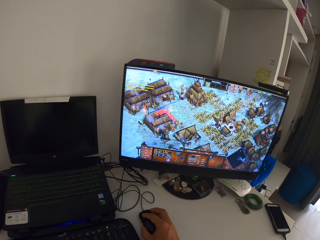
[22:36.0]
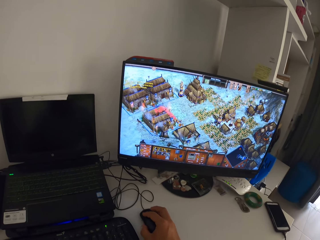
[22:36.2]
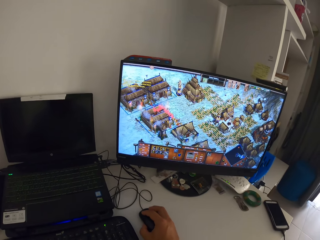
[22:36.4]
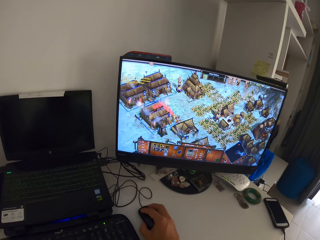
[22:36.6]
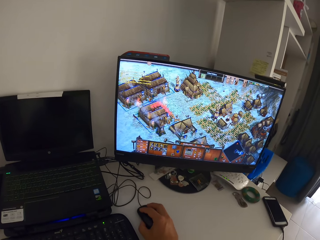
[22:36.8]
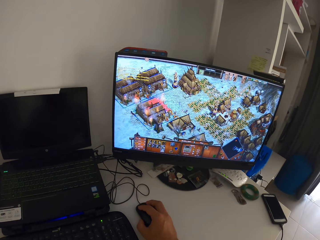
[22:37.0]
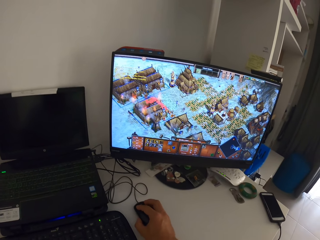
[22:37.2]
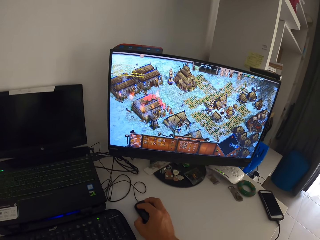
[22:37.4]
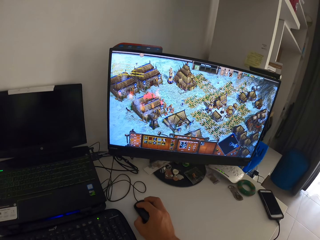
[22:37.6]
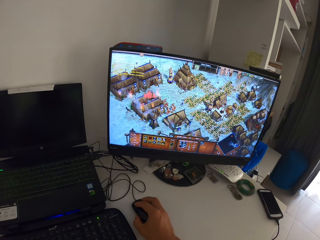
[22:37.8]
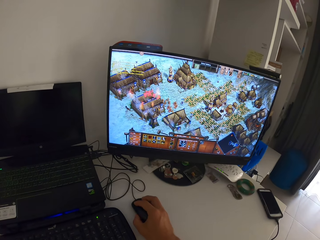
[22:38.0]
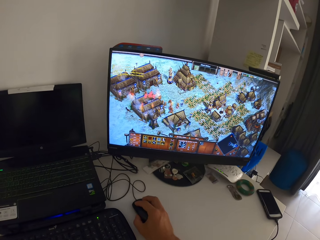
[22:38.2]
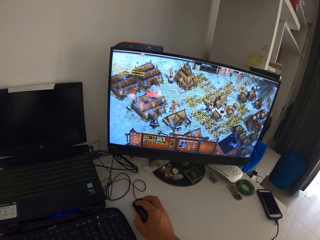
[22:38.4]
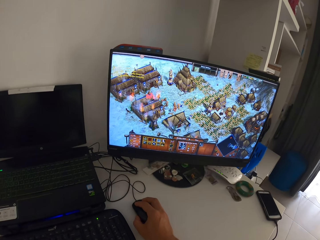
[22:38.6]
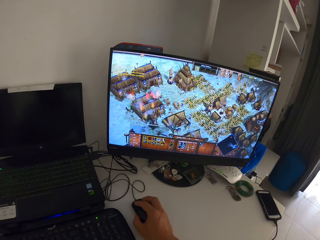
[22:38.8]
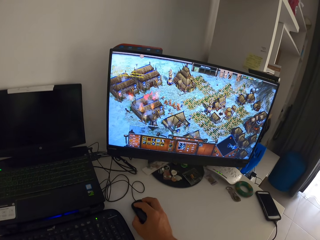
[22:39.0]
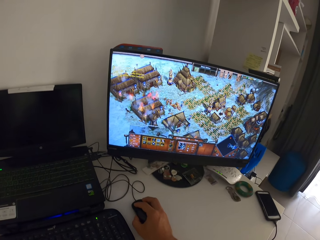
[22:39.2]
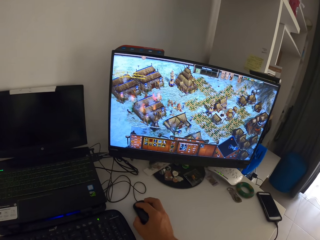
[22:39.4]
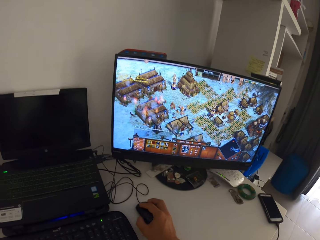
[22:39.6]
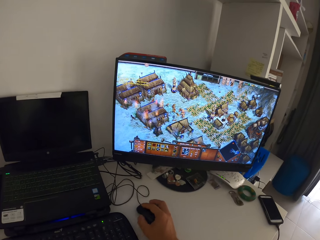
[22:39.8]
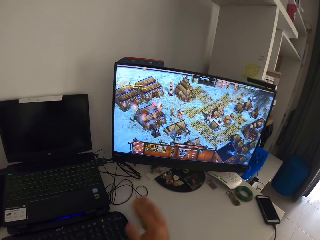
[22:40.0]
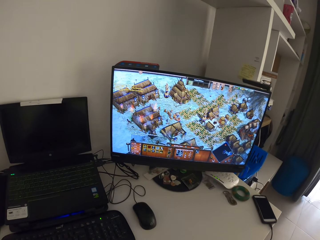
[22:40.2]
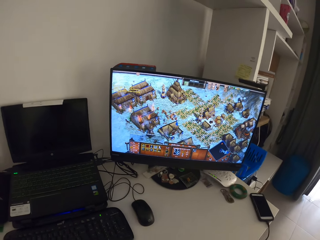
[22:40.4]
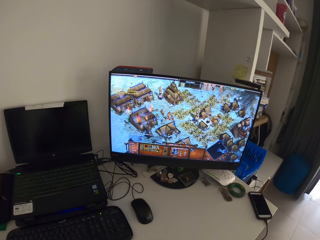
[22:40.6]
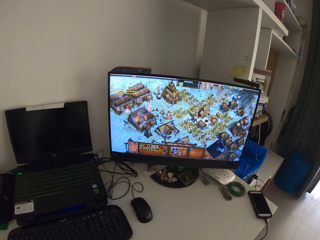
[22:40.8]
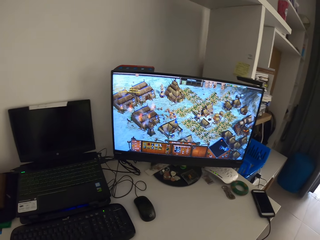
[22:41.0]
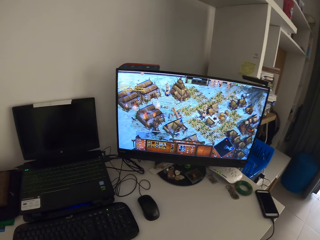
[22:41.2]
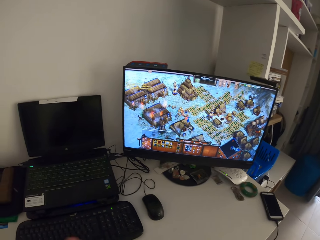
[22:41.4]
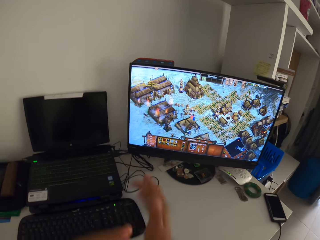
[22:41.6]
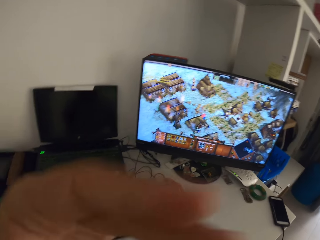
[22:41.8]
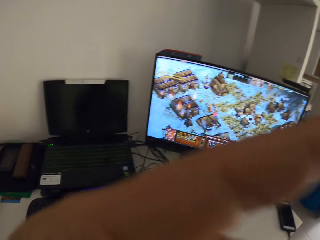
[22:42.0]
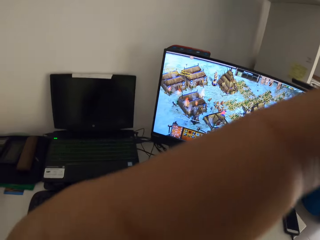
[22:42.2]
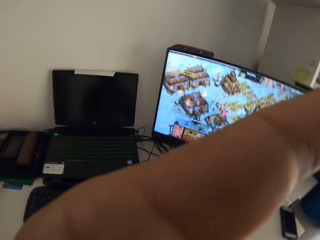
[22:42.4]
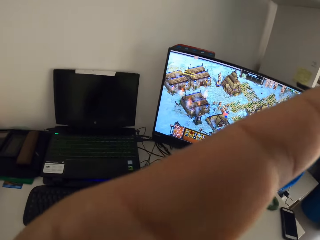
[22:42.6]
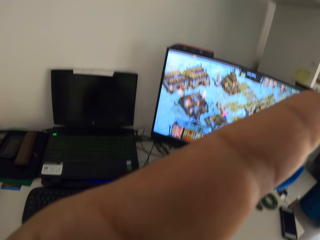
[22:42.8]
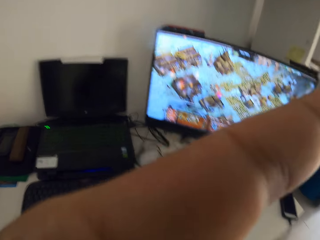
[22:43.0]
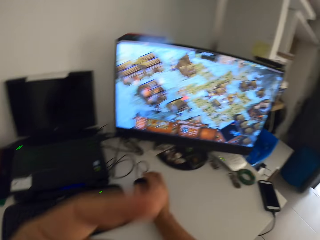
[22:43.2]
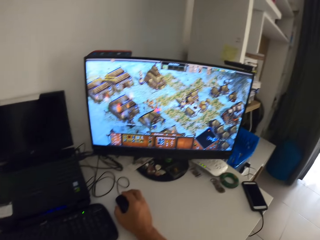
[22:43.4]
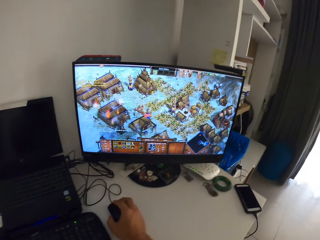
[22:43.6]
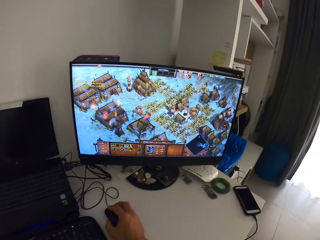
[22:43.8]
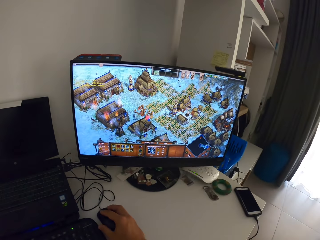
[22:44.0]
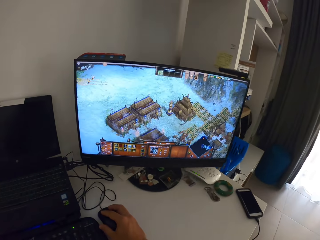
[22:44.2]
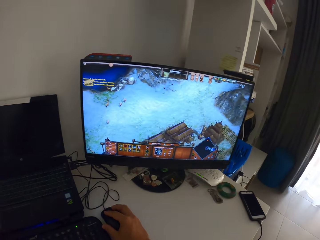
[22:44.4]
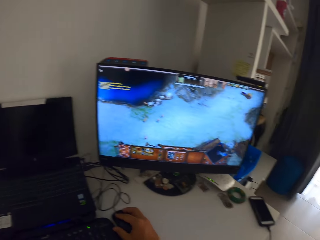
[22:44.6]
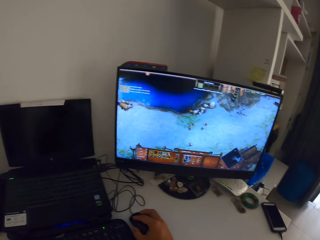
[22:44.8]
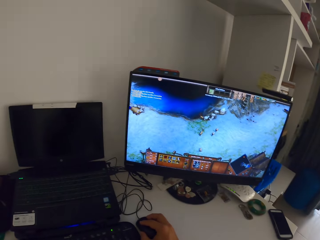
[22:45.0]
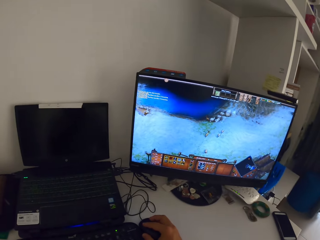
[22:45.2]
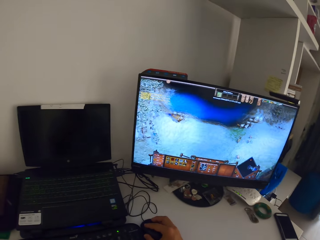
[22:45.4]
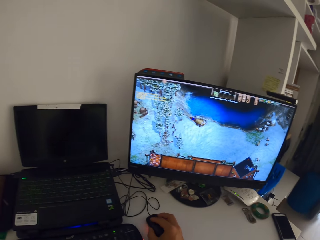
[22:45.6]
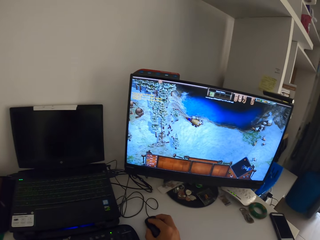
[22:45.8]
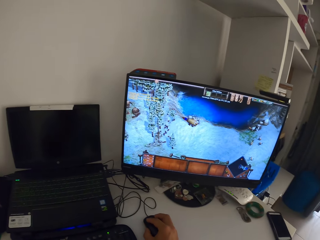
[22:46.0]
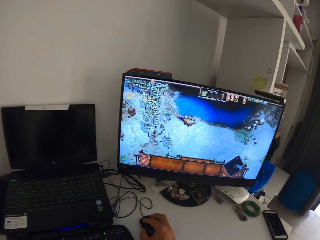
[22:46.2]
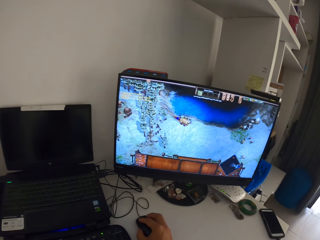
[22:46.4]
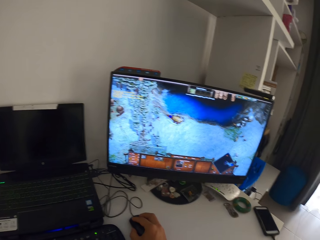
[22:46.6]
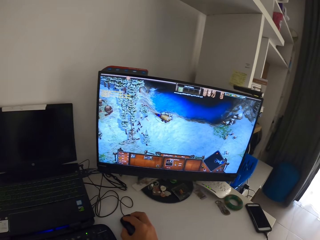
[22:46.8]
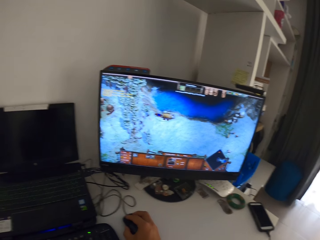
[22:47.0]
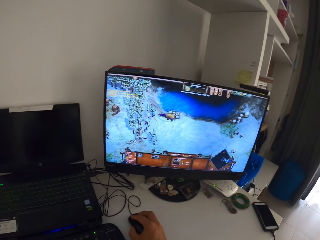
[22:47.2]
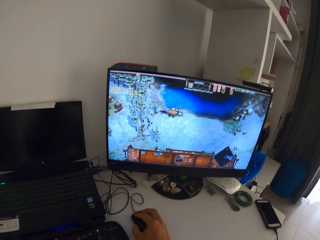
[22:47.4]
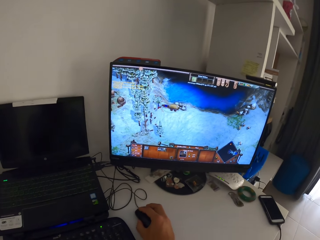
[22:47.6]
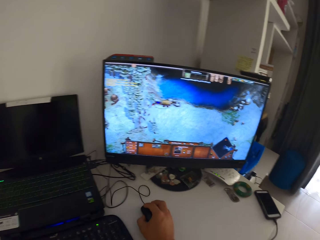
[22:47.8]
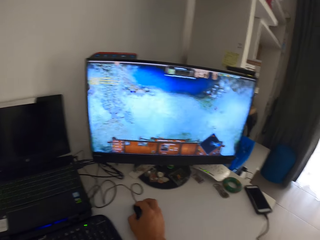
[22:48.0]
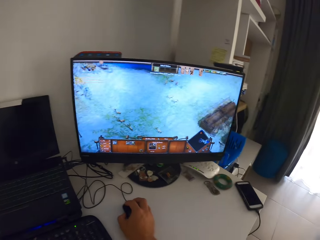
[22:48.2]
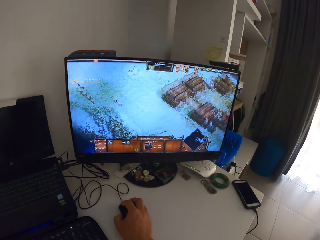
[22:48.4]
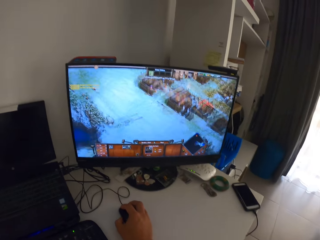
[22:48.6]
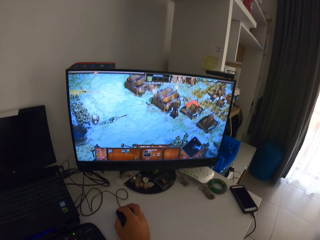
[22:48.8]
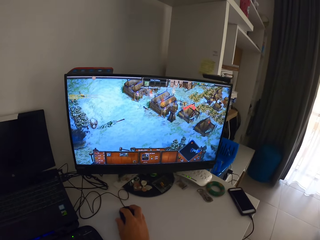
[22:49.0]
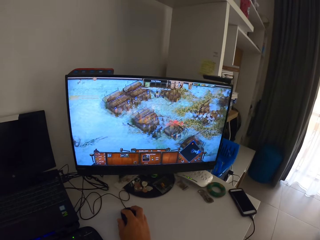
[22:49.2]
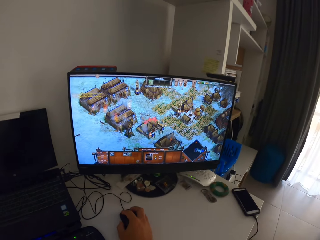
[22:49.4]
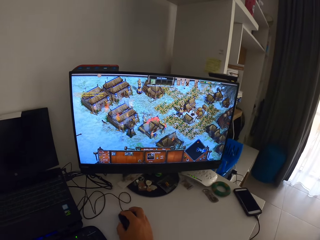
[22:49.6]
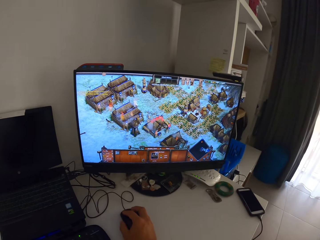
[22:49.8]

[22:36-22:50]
The camera wearer rubs his left hand with his right hand. He touches his face with his left hand. He clicks on the computer mouse with his right hand. He plays the computer game on the monitor with the keyboard and the computer mouse in his right hand.

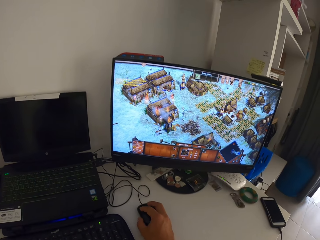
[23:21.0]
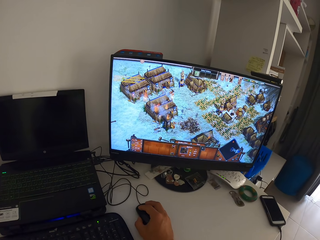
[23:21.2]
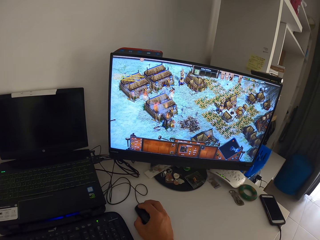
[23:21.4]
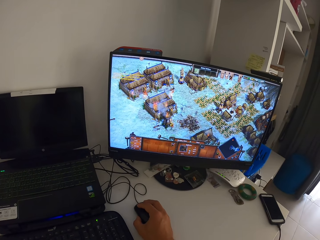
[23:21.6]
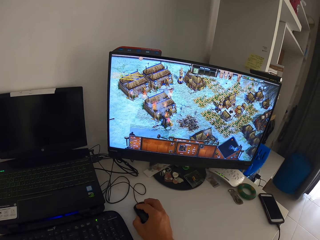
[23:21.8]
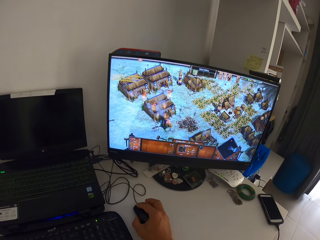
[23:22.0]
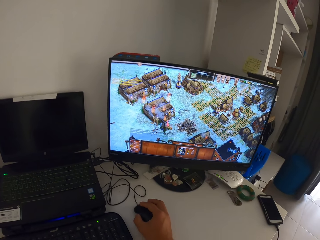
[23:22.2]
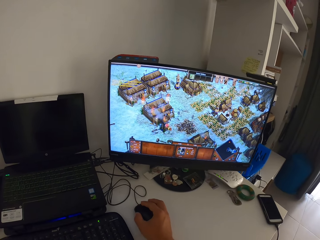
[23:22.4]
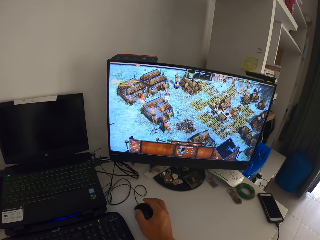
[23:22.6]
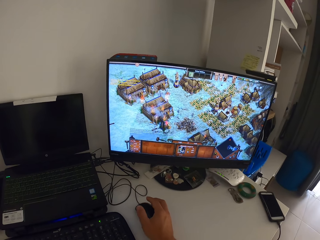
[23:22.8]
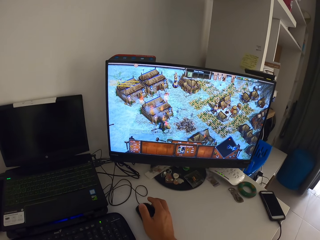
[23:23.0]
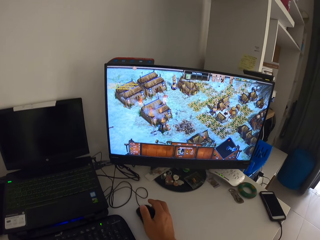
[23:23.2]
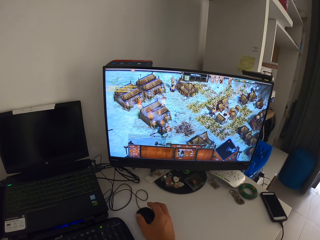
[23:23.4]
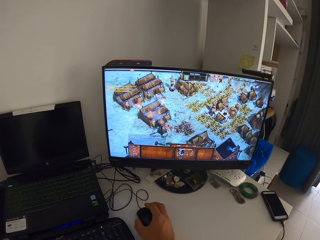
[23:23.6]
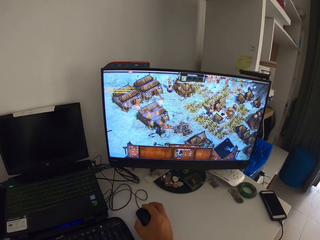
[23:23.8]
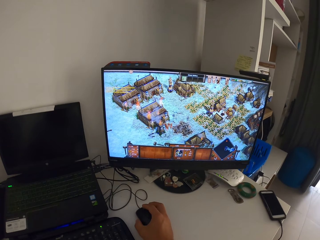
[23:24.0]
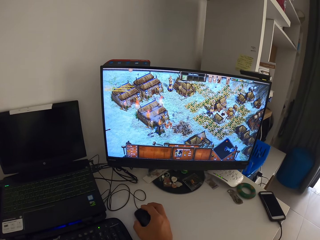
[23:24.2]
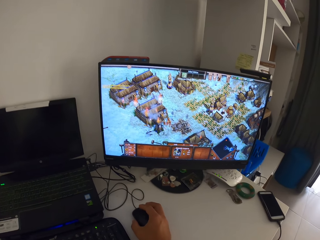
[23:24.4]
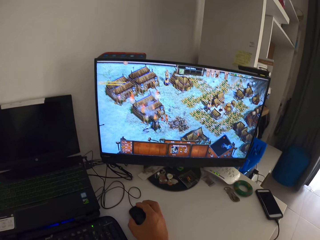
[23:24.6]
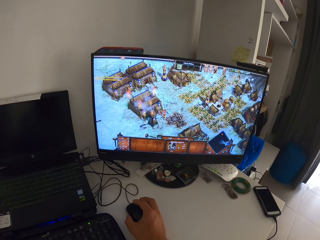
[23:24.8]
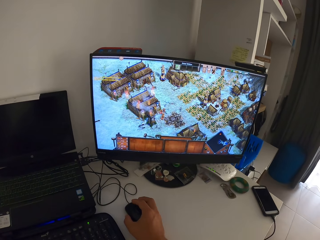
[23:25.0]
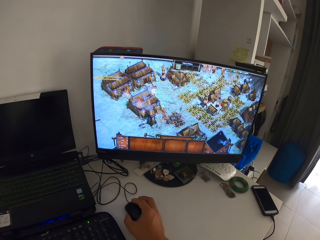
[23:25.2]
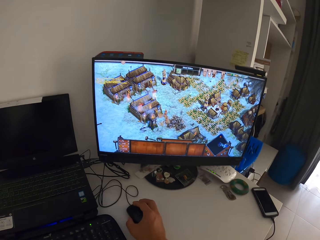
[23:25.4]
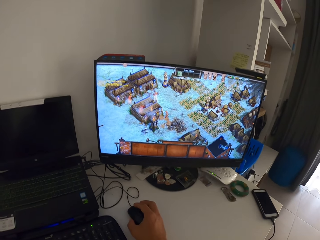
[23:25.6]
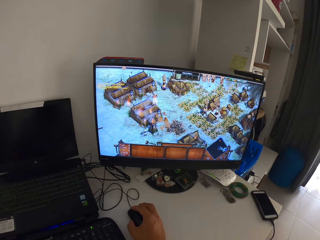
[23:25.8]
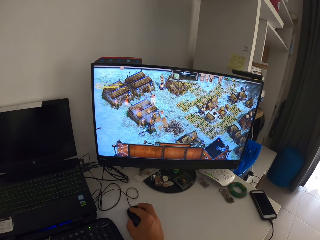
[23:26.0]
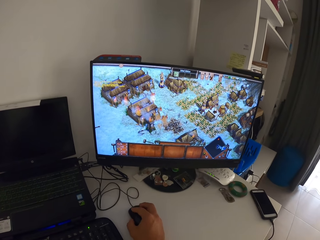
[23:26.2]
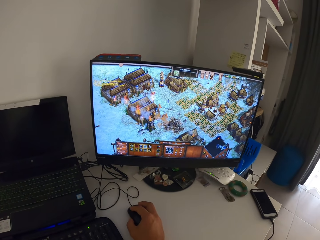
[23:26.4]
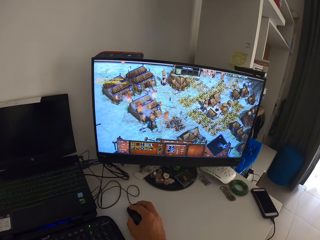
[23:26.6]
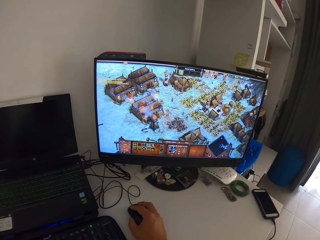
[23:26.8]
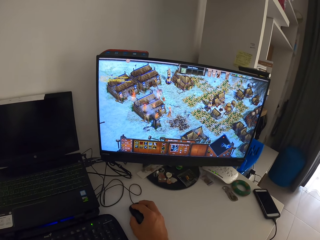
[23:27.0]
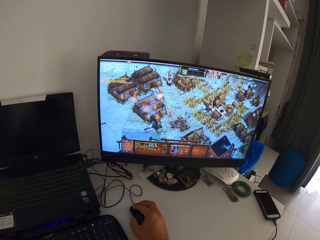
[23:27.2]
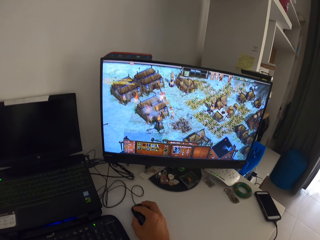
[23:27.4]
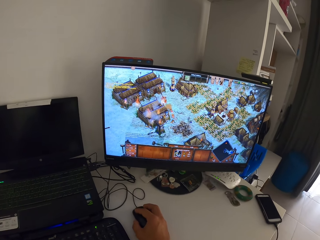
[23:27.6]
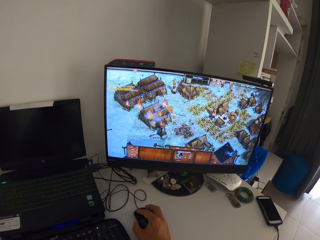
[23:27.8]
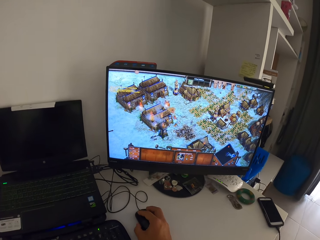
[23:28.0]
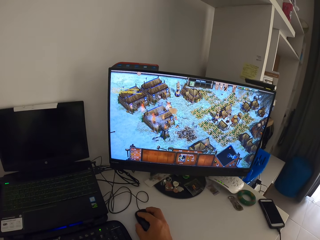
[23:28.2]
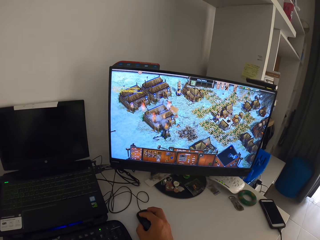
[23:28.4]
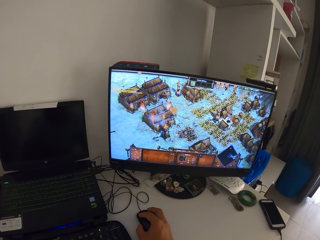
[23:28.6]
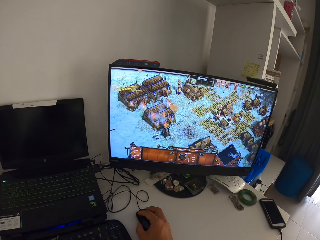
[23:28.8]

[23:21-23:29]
The camera wearer lifts his fingers from the mouse. He plays the game on the monitor with the keyboard and mouse.
